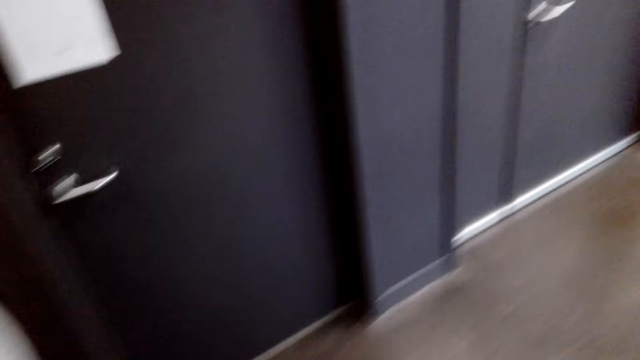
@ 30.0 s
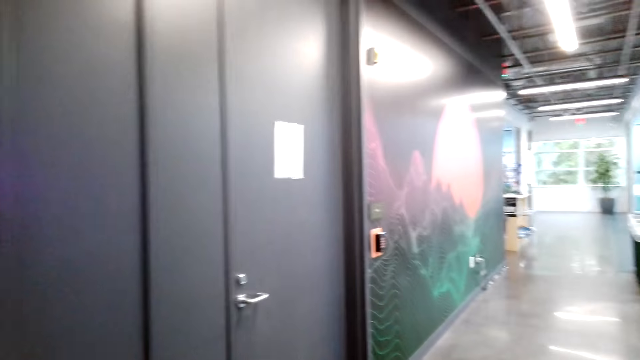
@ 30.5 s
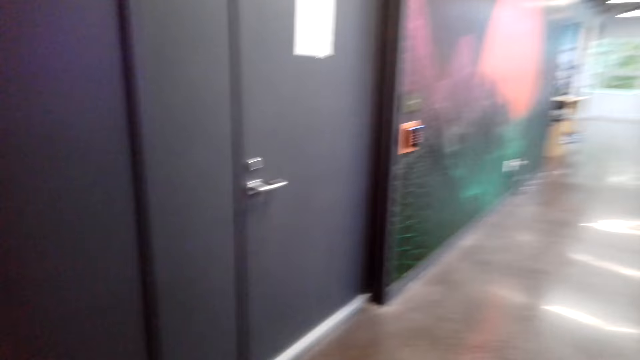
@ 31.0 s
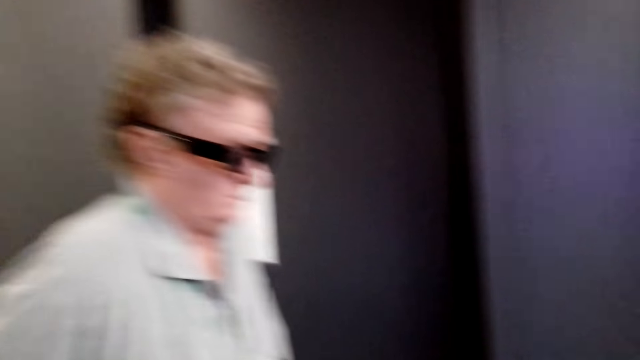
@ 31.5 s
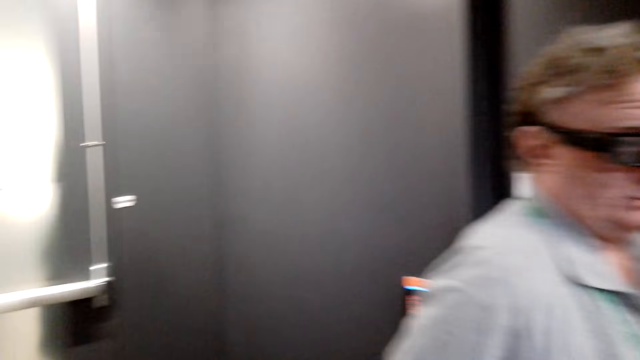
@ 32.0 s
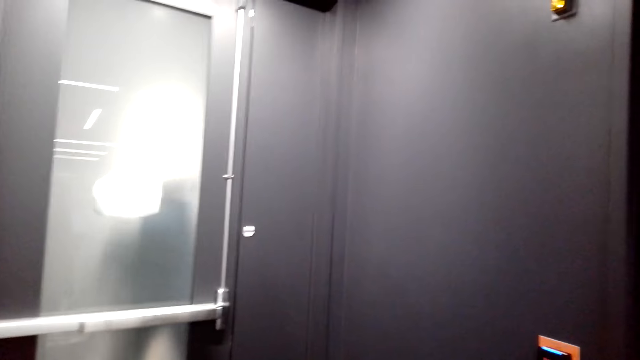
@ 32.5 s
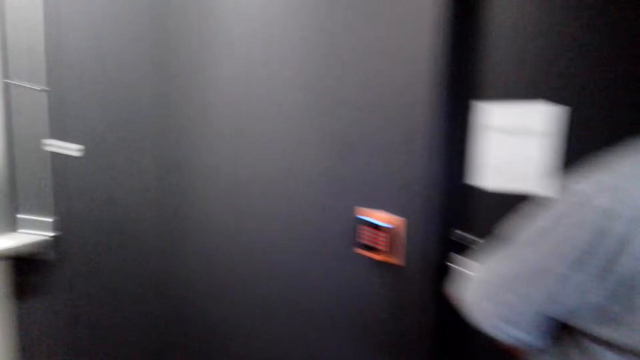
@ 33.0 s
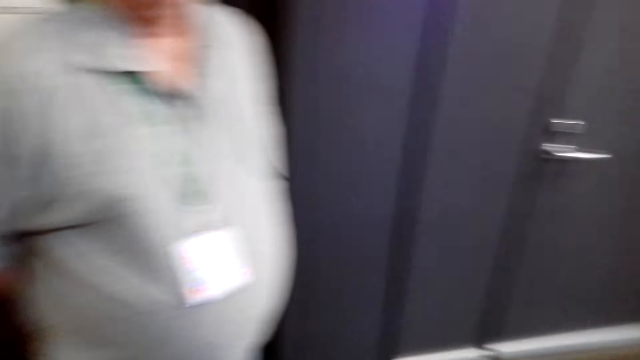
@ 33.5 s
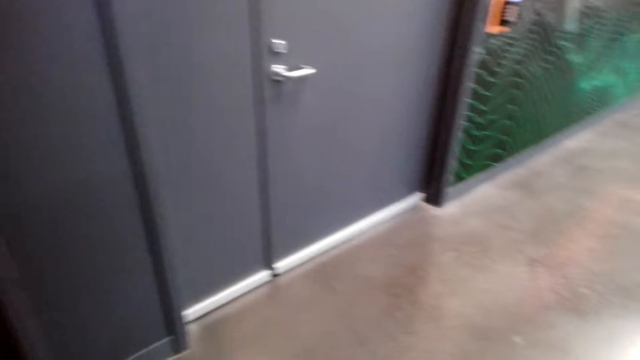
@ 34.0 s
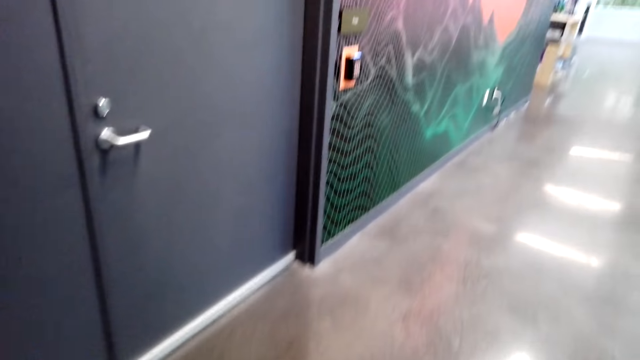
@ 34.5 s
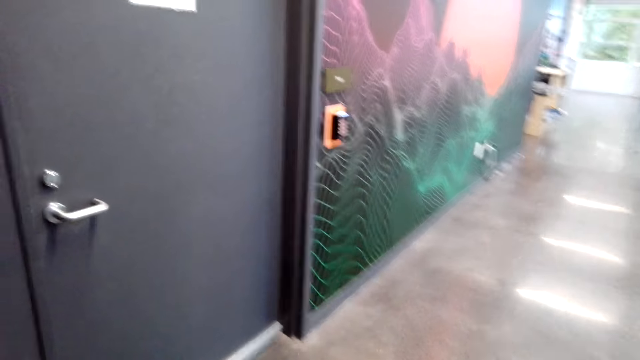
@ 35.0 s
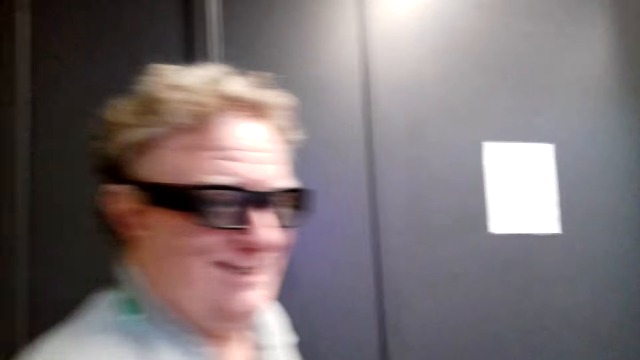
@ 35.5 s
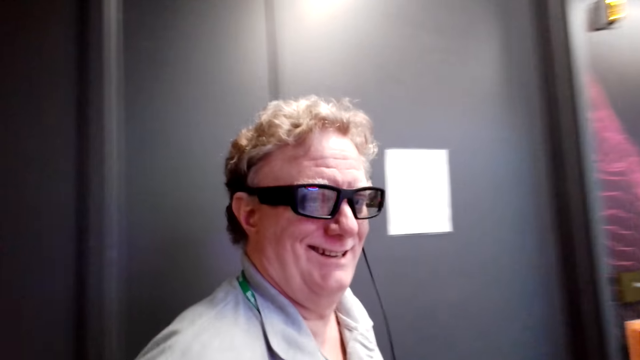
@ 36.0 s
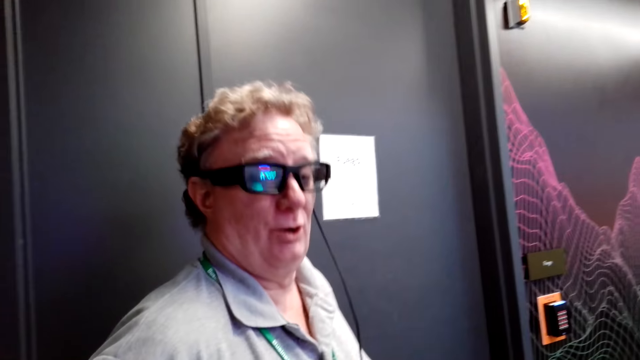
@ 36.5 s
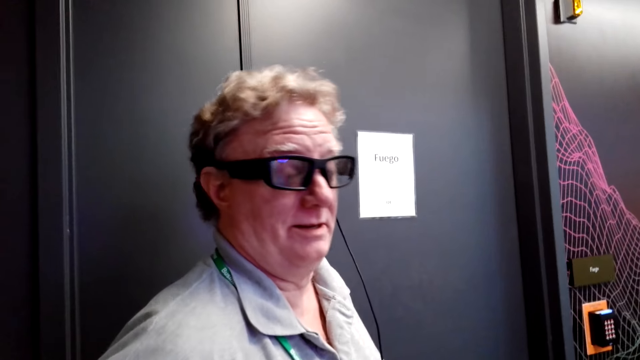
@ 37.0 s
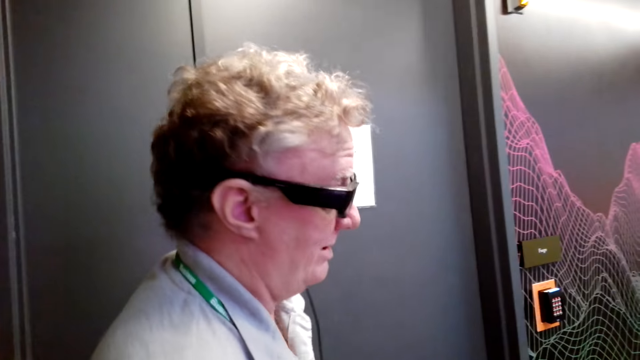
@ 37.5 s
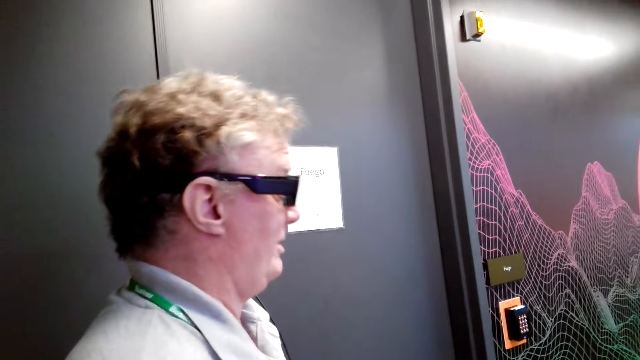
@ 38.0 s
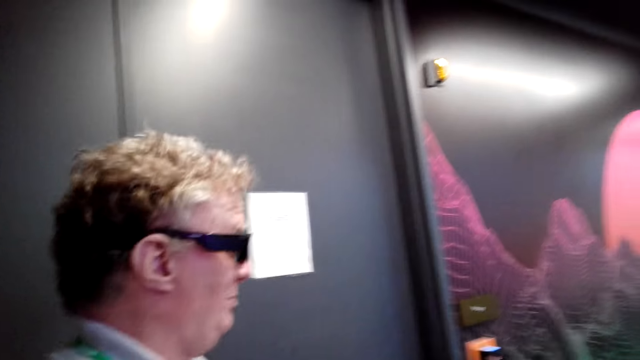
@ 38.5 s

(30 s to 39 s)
The camera wearer speaks to a man. They walk around the room. The man stands in the room.

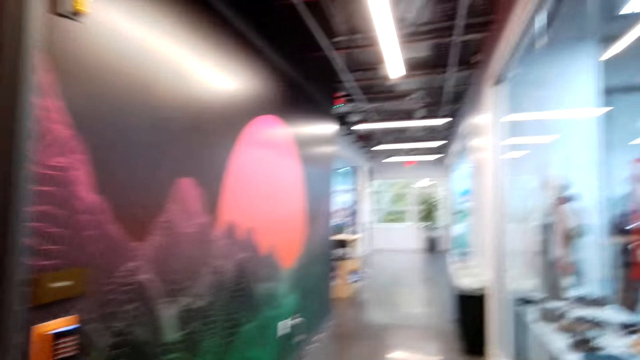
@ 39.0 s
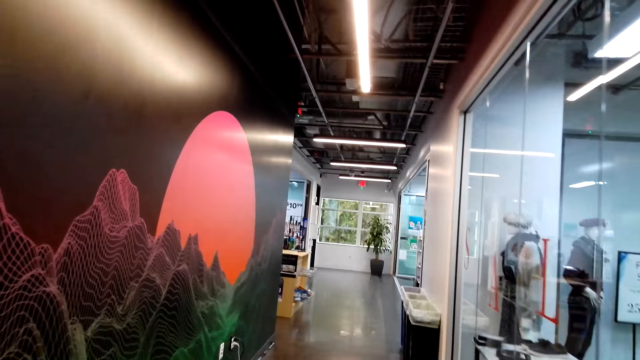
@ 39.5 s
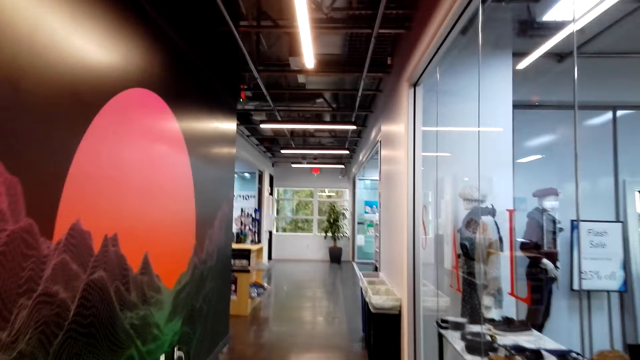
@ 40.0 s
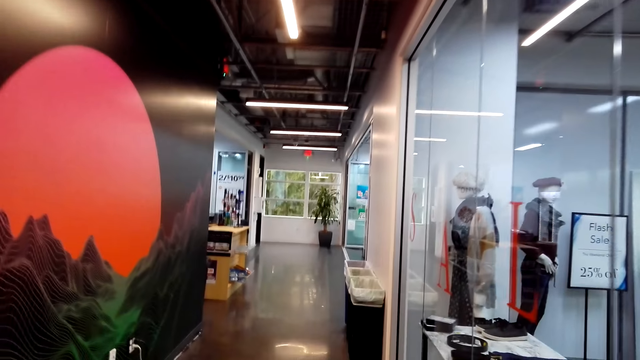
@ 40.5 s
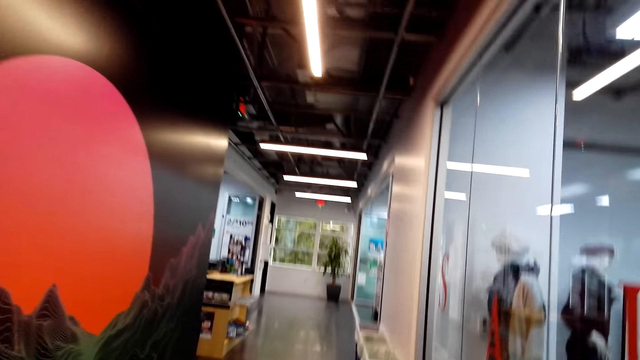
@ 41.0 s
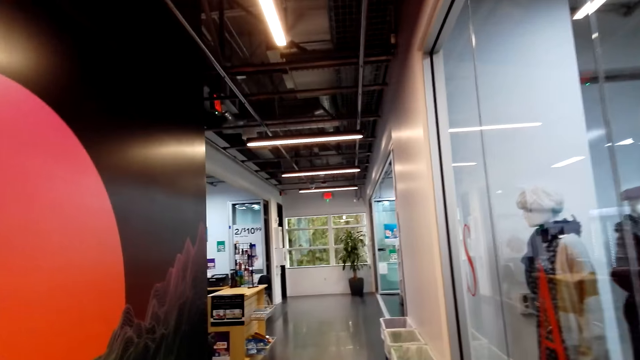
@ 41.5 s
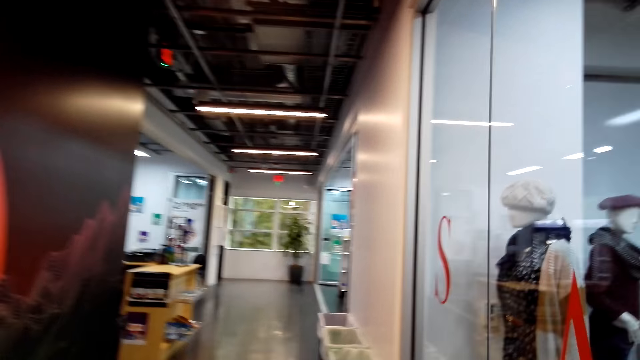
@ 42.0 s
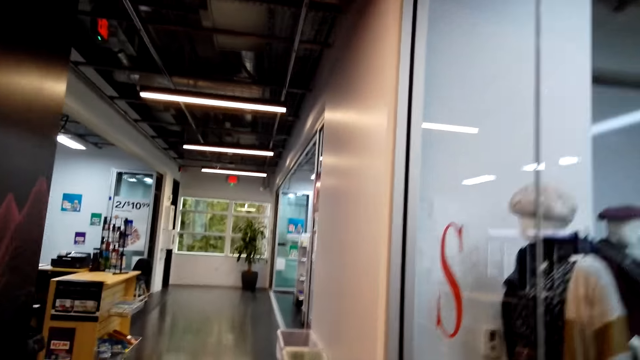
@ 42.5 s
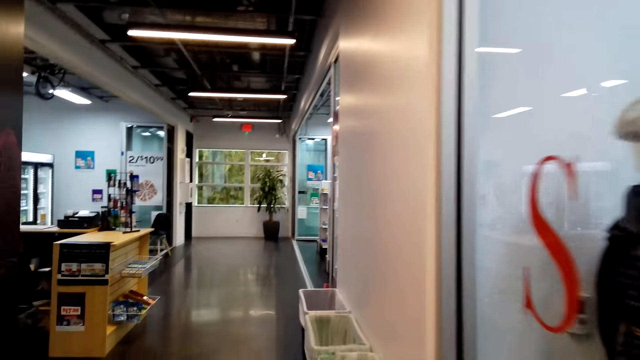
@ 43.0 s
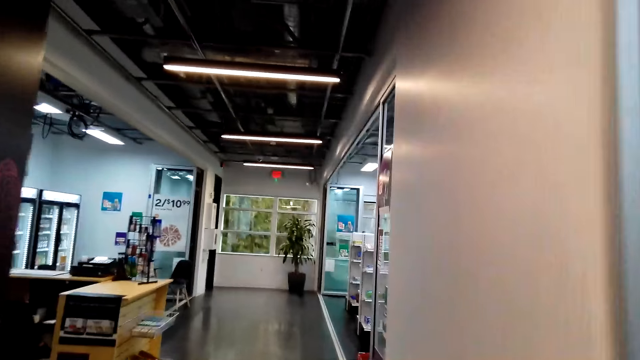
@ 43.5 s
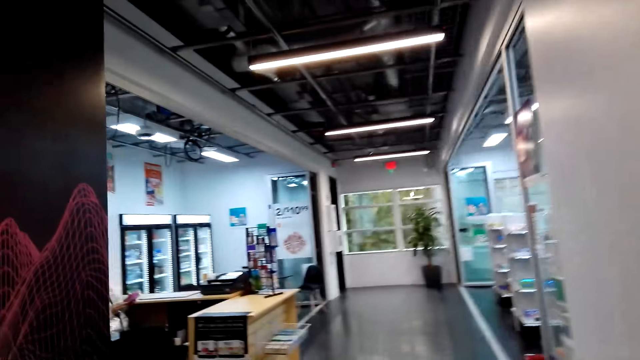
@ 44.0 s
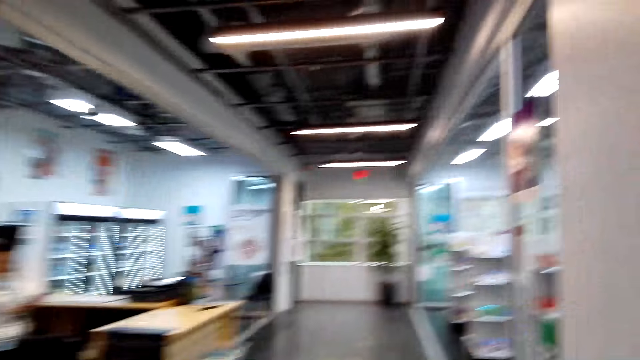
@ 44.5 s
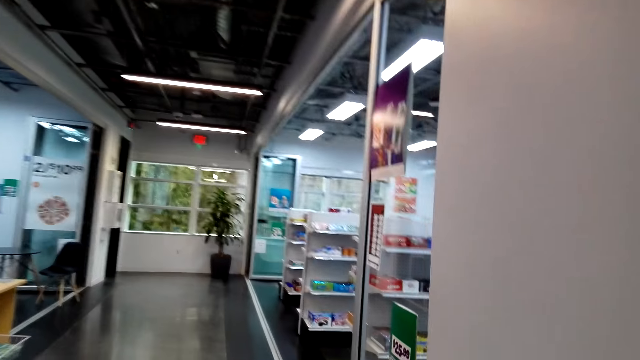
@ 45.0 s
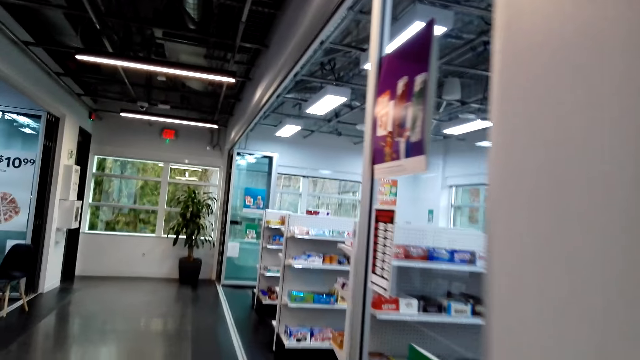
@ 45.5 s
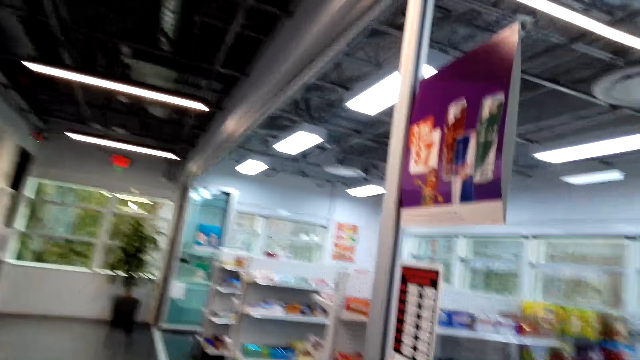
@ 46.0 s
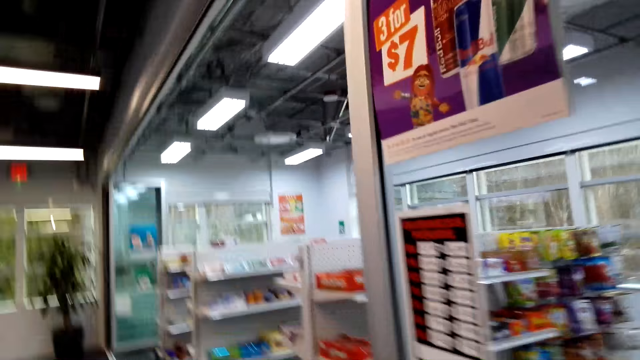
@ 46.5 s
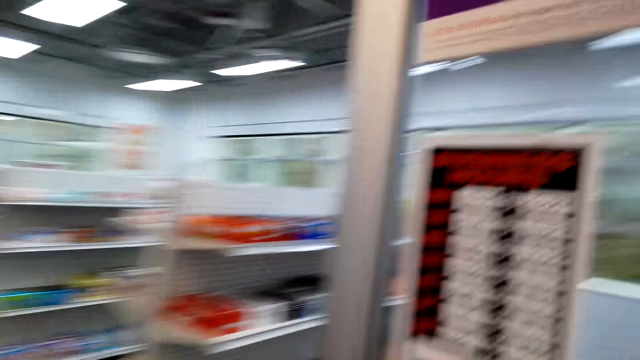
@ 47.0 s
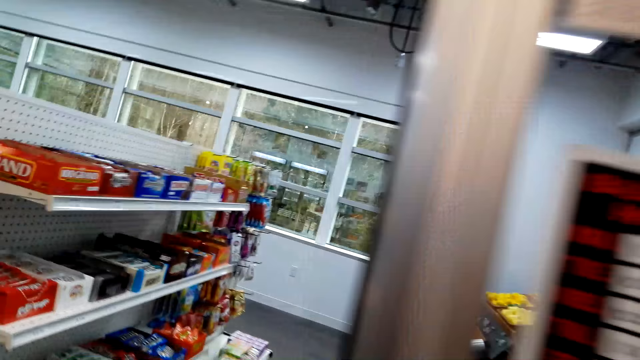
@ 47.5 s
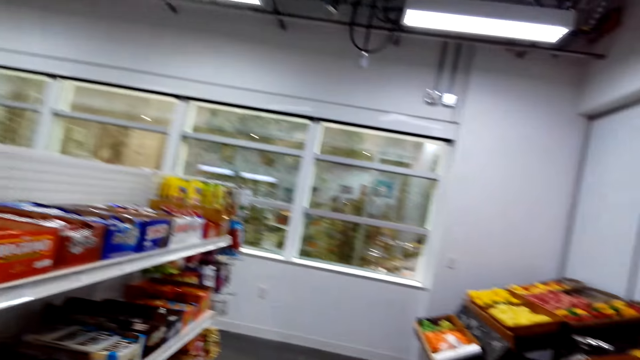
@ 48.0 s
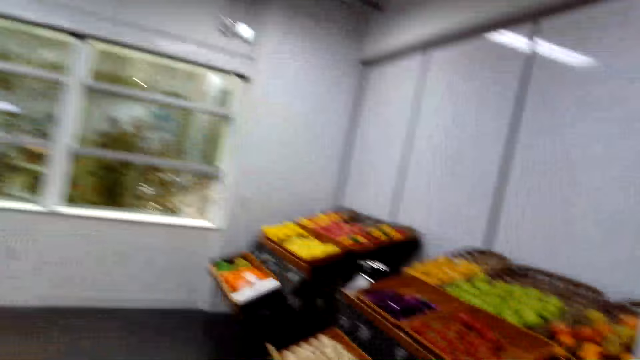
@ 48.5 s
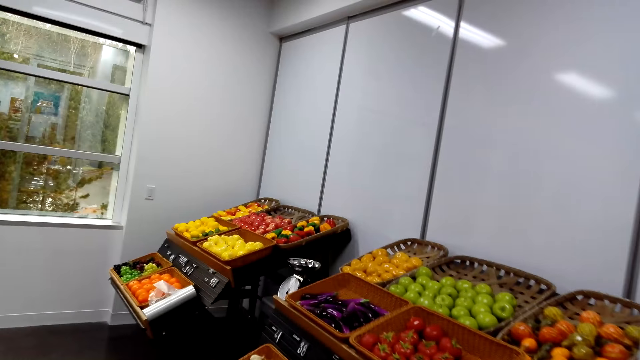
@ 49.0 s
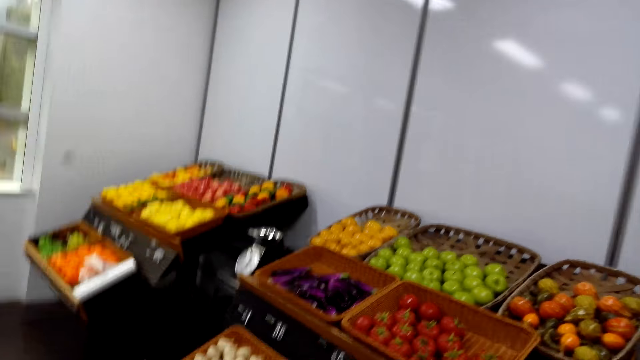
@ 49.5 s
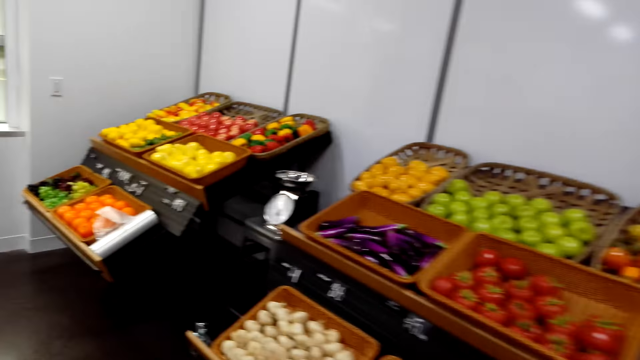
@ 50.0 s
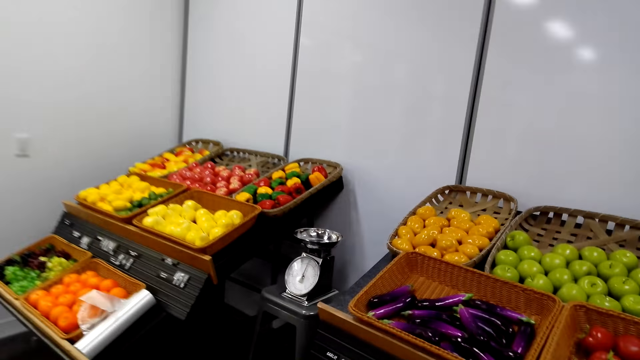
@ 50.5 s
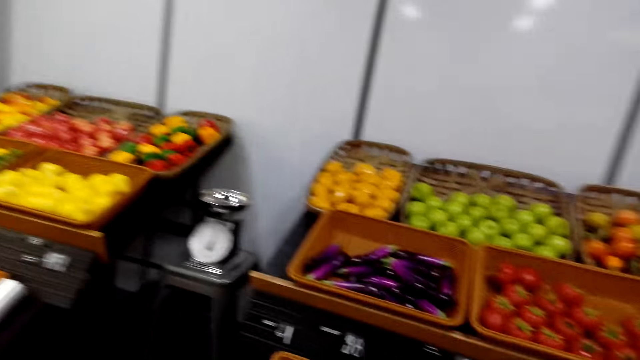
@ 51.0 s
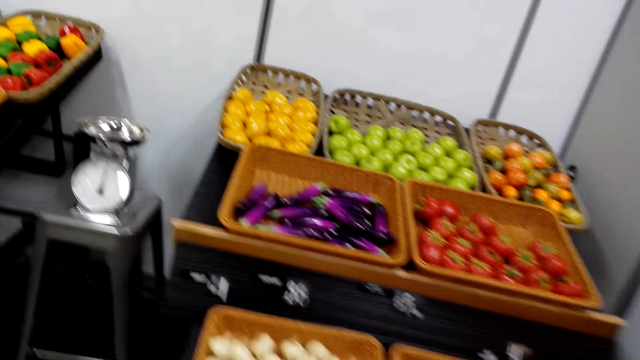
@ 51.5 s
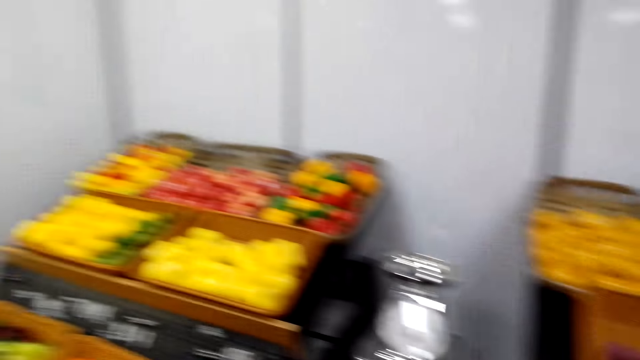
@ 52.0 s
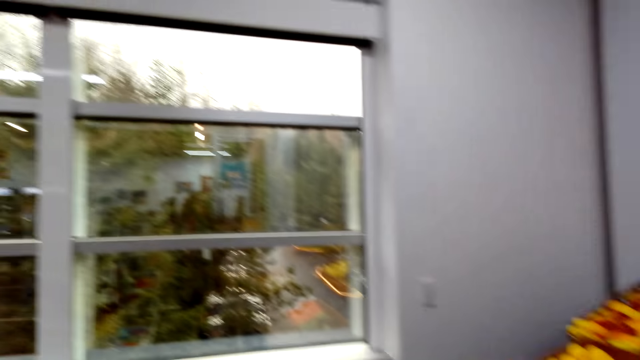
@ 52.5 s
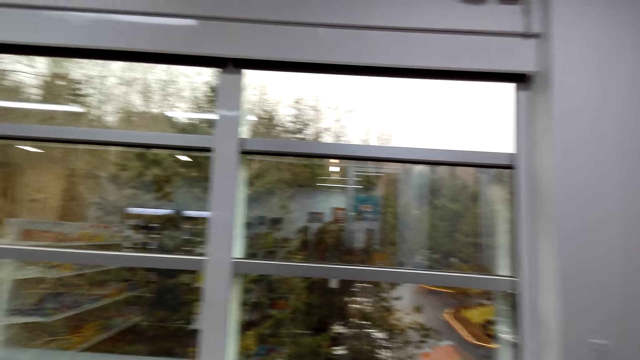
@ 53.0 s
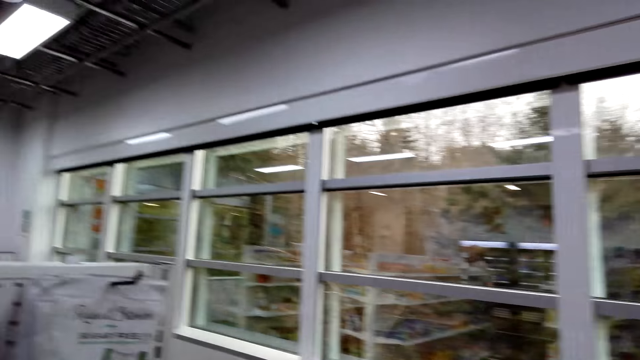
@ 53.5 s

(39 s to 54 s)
The camera wearer walks around the store. They walk around the store again.
